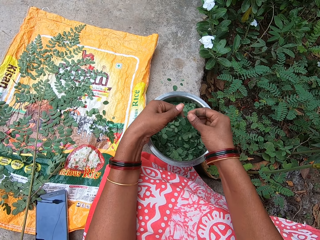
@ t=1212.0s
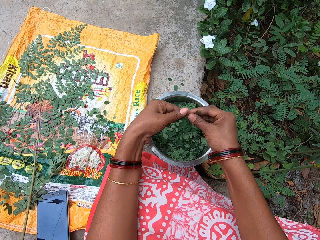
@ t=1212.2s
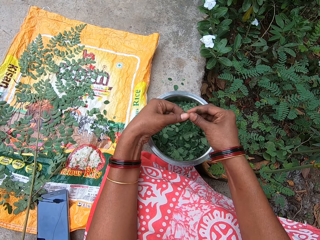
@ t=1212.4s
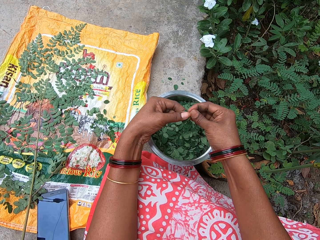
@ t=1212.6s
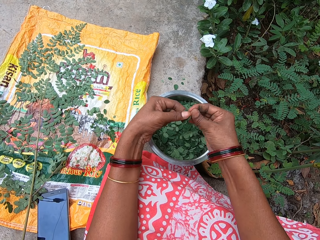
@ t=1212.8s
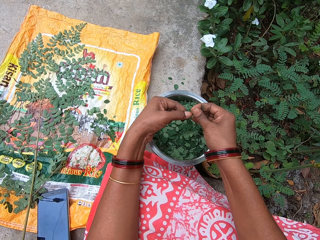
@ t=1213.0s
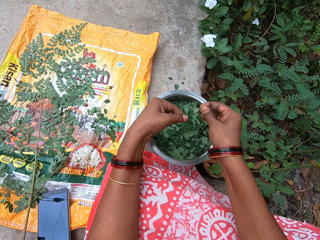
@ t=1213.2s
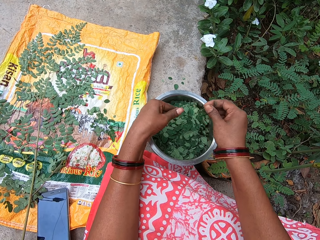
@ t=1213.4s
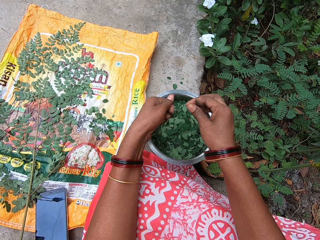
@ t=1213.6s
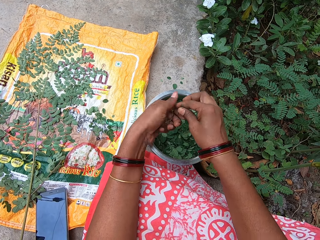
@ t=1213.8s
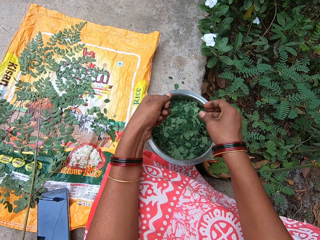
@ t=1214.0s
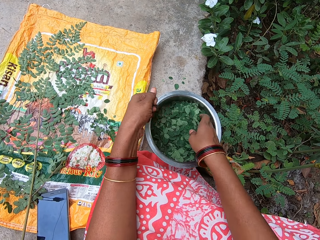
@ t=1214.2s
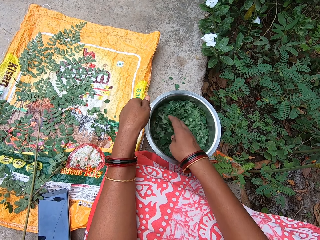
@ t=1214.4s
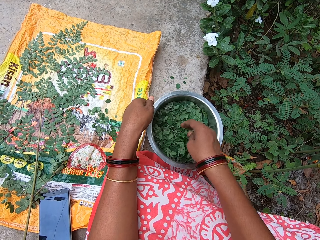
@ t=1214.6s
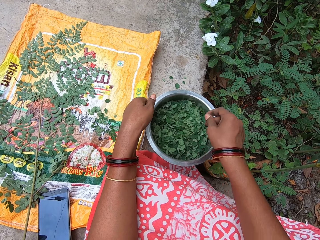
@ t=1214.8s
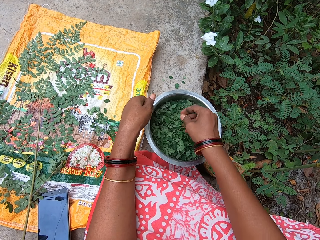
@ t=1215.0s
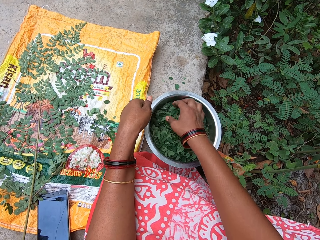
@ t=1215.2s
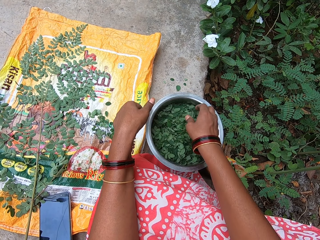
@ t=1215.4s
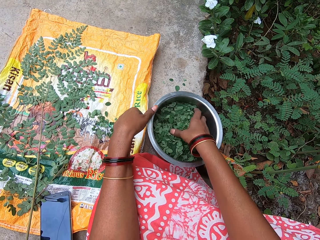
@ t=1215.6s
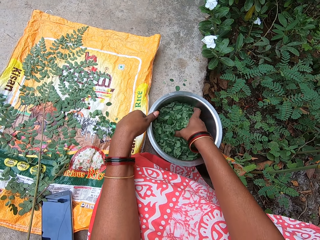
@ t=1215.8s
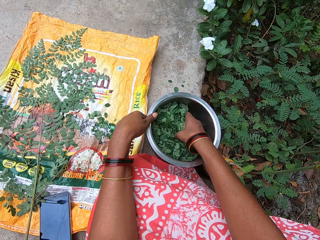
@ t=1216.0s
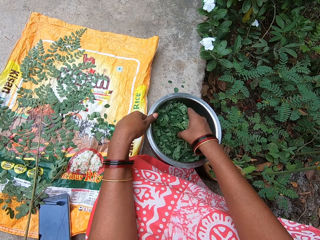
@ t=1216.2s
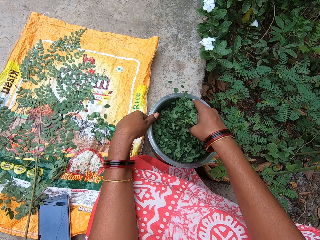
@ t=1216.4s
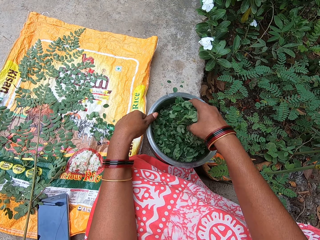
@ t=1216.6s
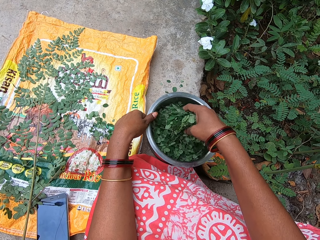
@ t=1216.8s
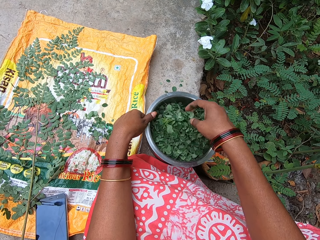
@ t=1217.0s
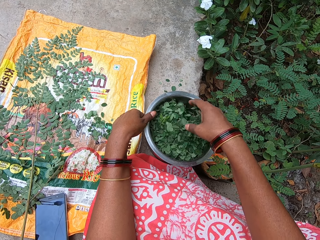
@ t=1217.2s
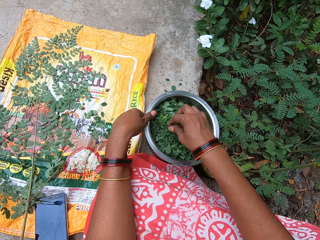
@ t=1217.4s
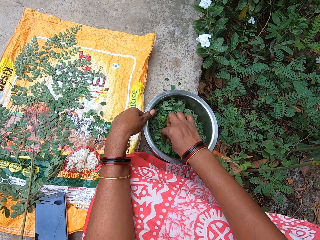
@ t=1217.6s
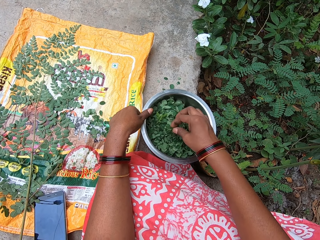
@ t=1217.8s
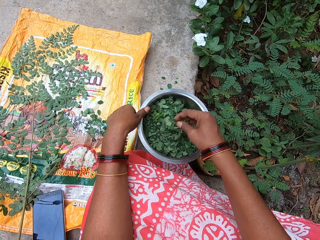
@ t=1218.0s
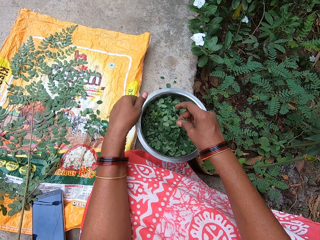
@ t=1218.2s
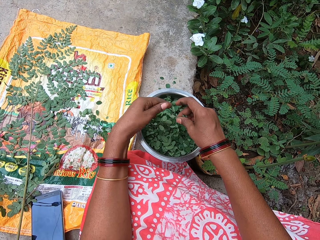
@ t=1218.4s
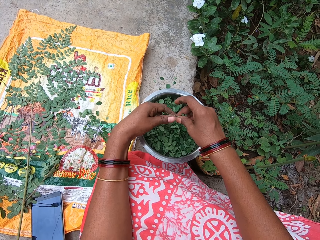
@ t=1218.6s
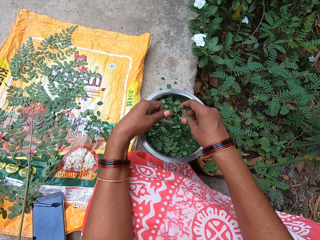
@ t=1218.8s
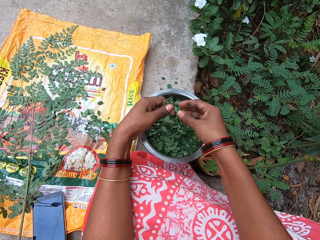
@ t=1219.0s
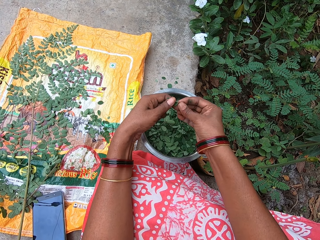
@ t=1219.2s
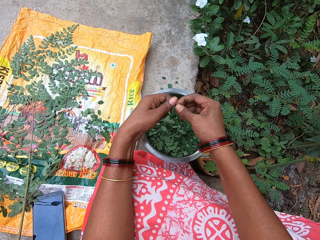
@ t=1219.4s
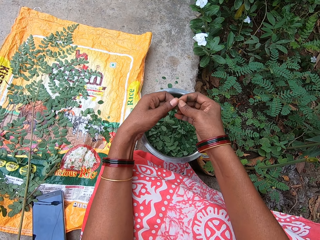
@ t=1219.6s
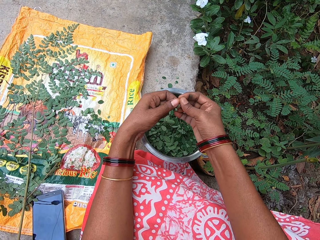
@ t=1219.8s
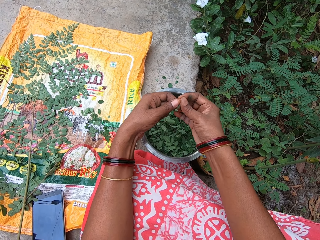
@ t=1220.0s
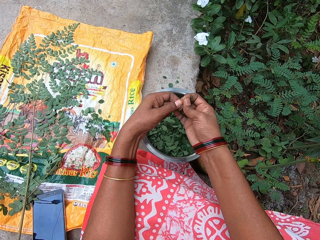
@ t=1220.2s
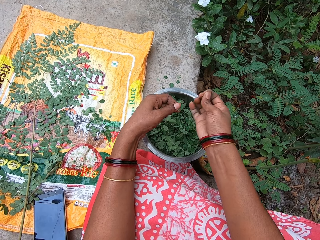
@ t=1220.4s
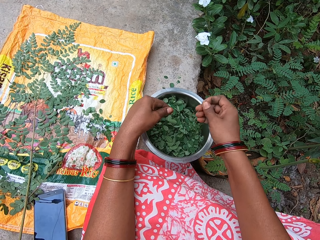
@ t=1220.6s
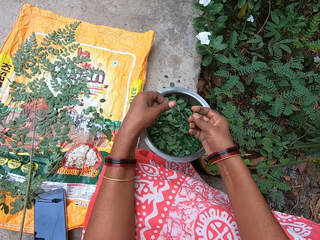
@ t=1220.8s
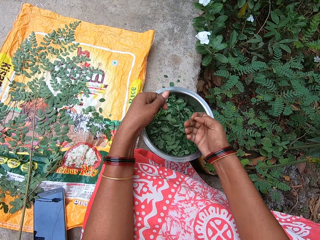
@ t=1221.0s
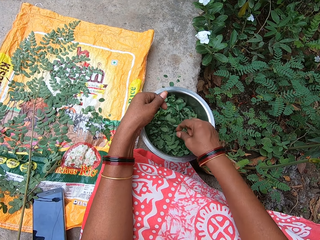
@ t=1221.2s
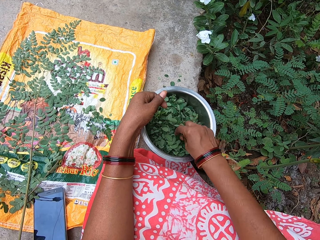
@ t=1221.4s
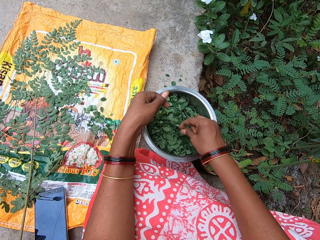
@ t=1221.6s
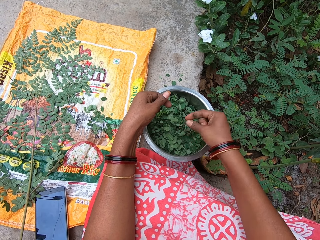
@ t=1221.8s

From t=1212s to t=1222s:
The camera wearer takes the petiole from her left hand with her right hand. She cuts leaves from the stalk. She removes leaves from the petiole in her right hand with her left hand. She drops the leaves into the bowl on the ground with her left hand. She passes the petiole from her right hand to her left hand. She searches through leaves in the bowl on the ground with her right hand. She stirs leaves in a pot. She holds the bowl on the ground with her left hand. She takes a petiole from the bowl on the ground with her right hand. She picks leaves in the pot. She takes the petiole from her right hand with her left hand. She takes the petiole from her left hand with her right hand. She cuts leaves from the stalk. She removes leaves from the petiole in her left hand with her right hand. She drops the leaves into the bowl on the ground with her left hand. She picks leaves in the pot.

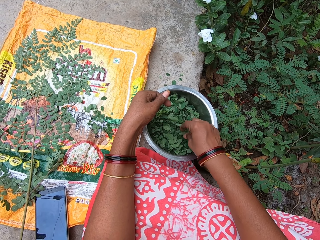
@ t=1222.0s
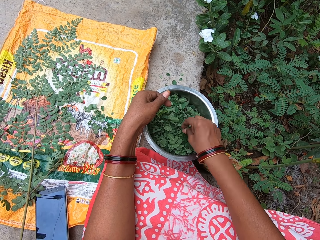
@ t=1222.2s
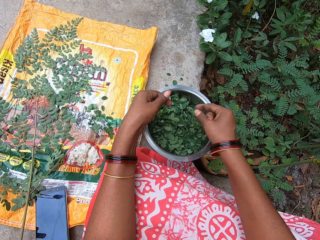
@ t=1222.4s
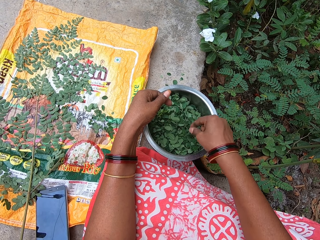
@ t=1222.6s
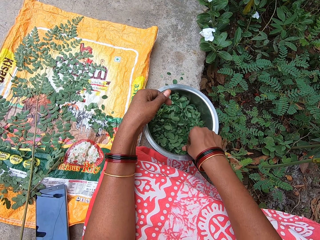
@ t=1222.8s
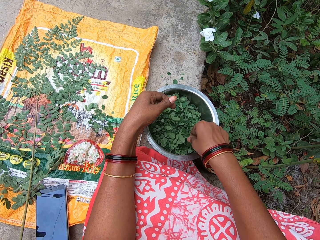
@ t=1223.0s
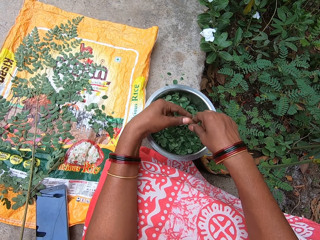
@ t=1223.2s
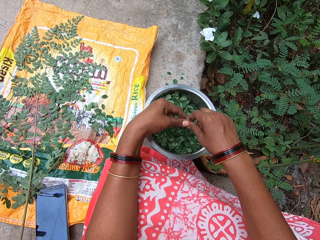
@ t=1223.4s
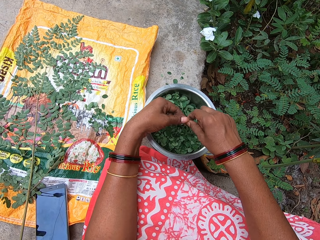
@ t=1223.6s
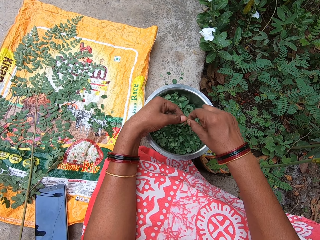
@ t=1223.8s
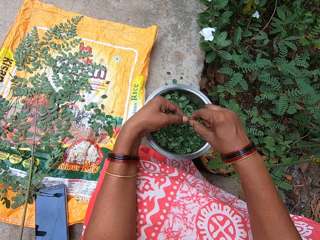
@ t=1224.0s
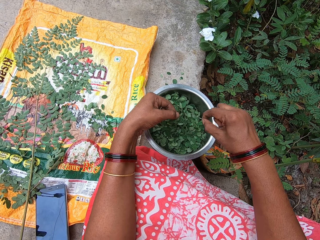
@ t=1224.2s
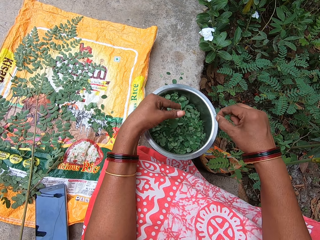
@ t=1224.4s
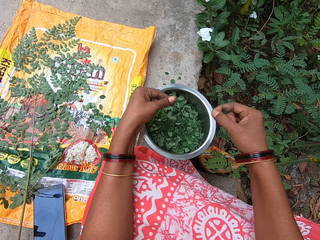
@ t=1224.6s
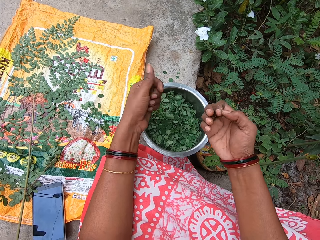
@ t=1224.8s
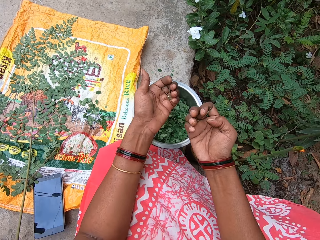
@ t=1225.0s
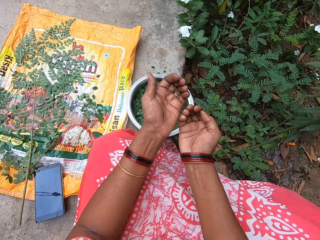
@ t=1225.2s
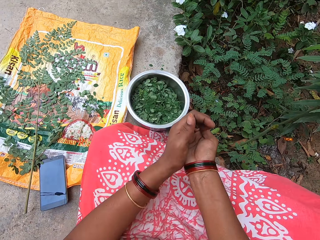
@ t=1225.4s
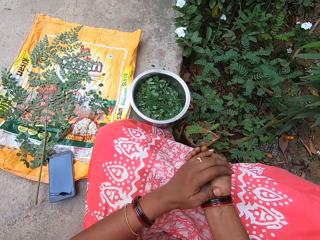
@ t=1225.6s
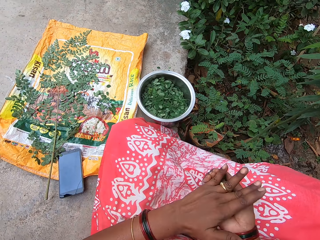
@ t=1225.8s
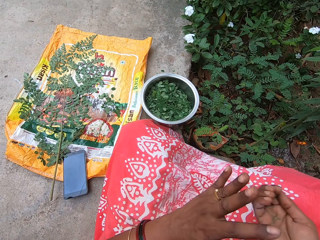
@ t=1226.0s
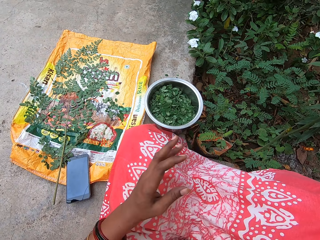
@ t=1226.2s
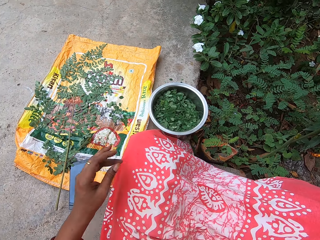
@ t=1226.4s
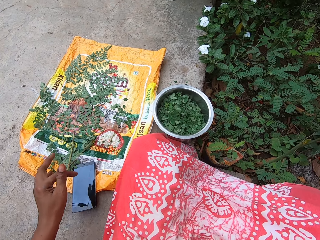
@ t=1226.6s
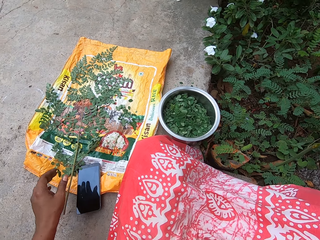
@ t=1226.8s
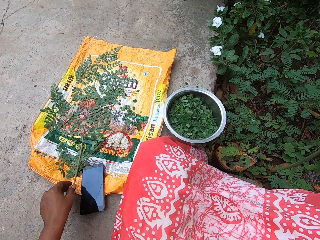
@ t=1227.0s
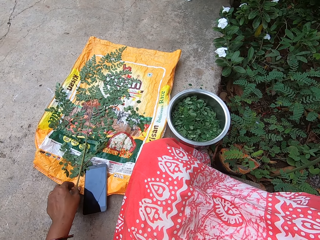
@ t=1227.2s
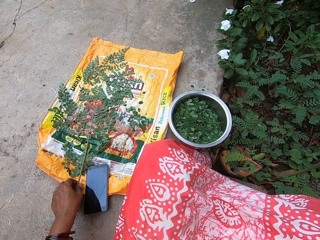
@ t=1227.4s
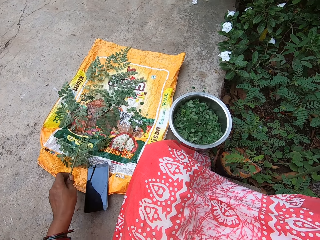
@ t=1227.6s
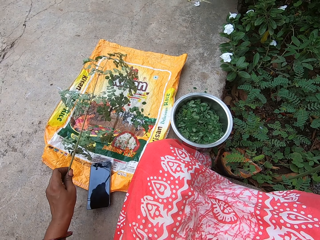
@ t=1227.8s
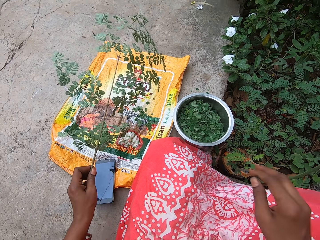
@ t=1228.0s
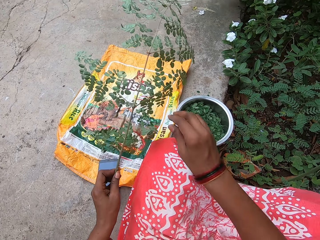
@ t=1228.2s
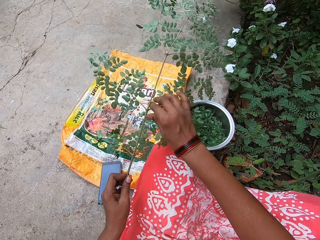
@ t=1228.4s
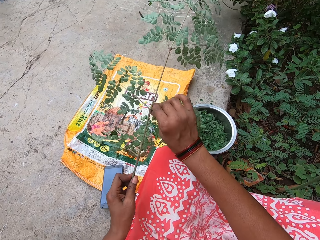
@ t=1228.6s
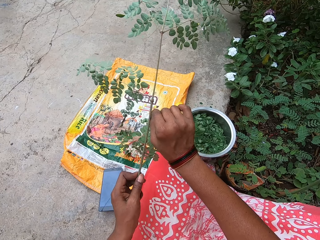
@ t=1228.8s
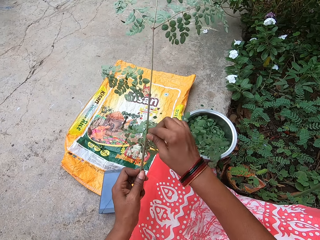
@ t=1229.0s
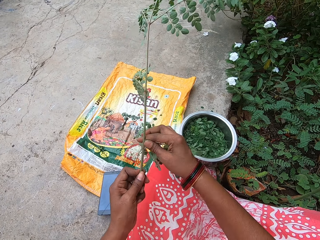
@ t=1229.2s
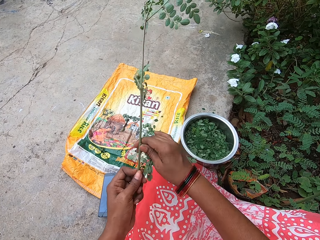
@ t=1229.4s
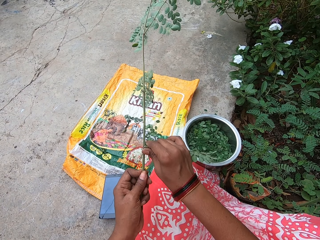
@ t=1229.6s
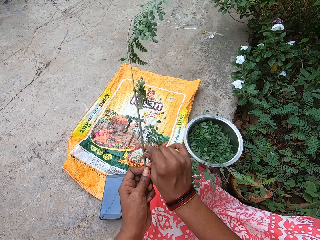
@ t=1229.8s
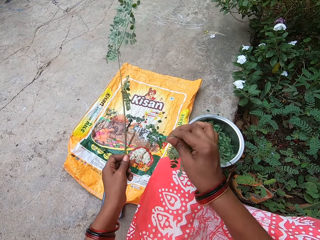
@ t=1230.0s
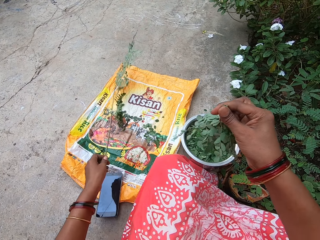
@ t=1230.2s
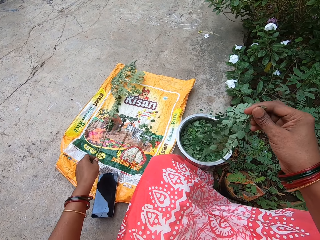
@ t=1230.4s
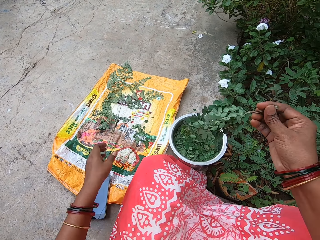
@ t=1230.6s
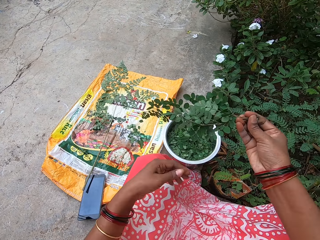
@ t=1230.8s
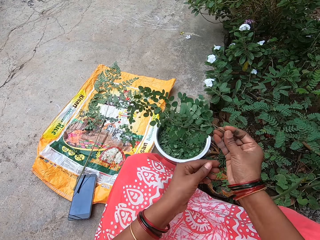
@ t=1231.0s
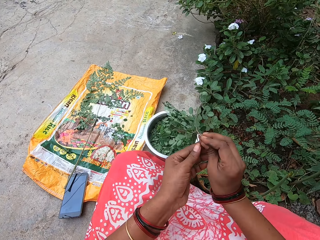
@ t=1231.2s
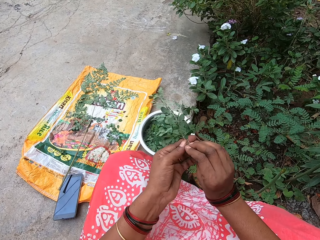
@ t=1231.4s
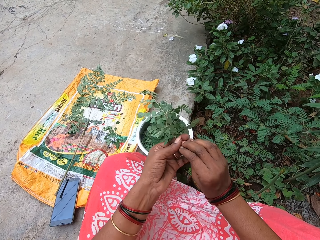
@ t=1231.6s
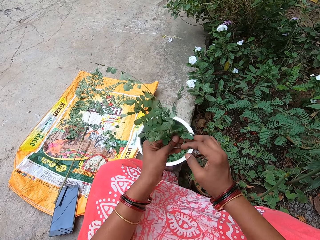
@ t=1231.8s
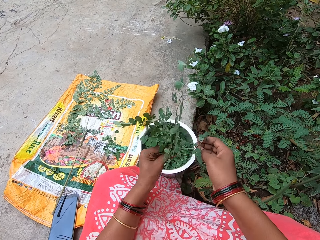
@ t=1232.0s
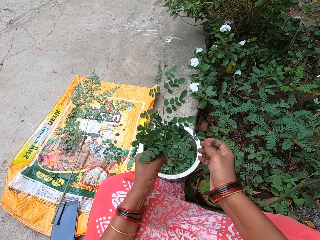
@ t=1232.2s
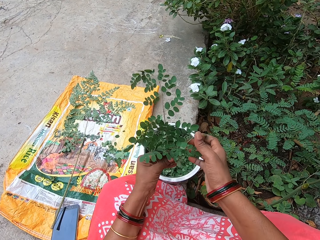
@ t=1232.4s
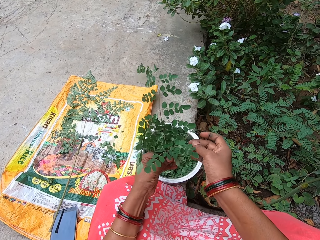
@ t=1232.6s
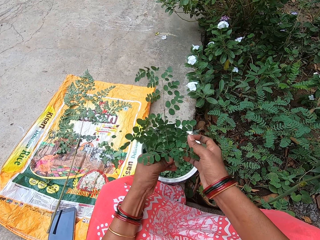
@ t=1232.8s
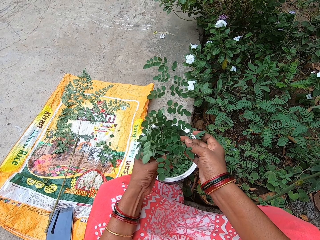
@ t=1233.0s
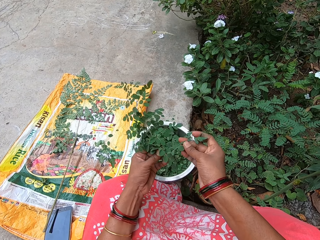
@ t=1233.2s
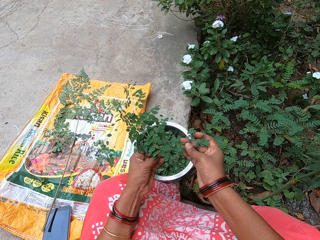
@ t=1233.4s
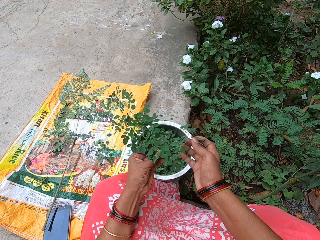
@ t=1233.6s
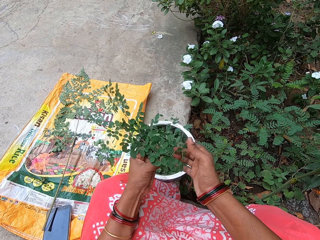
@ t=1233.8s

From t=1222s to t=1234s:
The camera wearer picks a leaf in the bowl on the ground with her right hand. She drops the leaves into the bowl on the ground with her right hand. She takes a petiole from the bowl on the ground with her right hand. She removes leaves from the petiole in her right hand with her left hand. She cuts leaves from the stalk. She drops the leaves into the bowl on the ground with her right hand. She passes the petioles from her left hand to her right hand. She throws the stalk leaf to the field. She drops the petioles on the ground with her right hand. She takes a plant from the plastic bag on the ground. She breaks off a branch from the plant in her left hand with her right hand. She cuts branches of the stalk leaf. She breaks off a branch from the plant in her left hand with her right hand again. She puts the plant on the plastic bag on the ground with her left hand. She passes the branches from her right hand to her left hand. She touches leaves on the branch in her left hand with her right hand.
